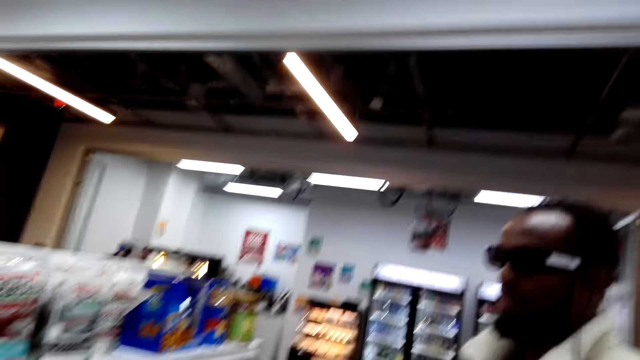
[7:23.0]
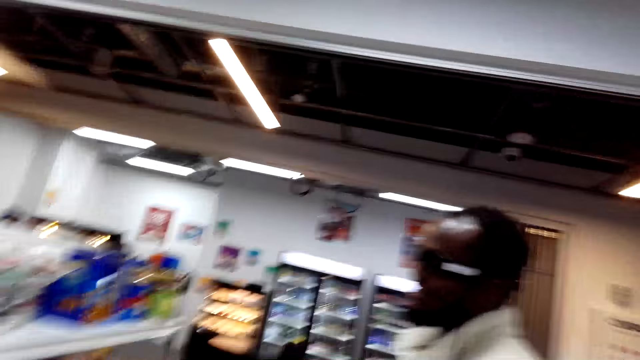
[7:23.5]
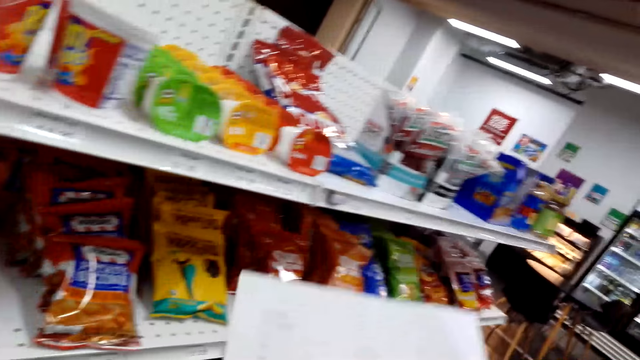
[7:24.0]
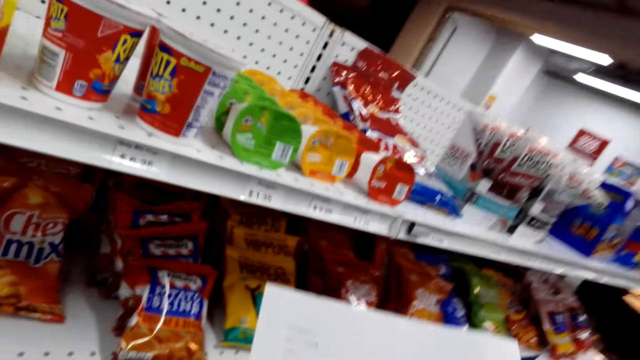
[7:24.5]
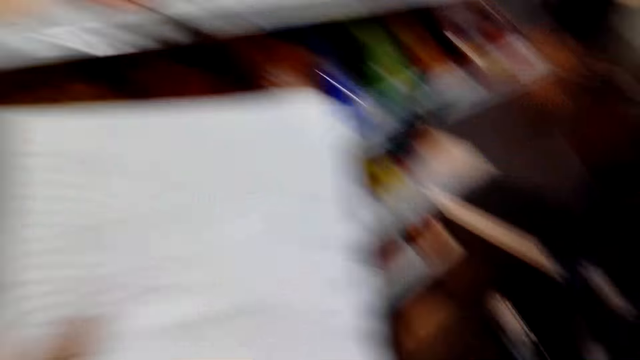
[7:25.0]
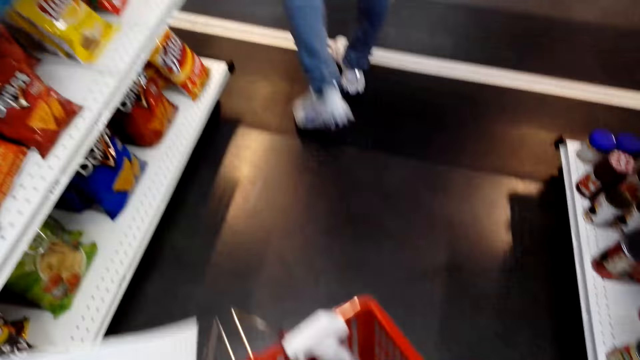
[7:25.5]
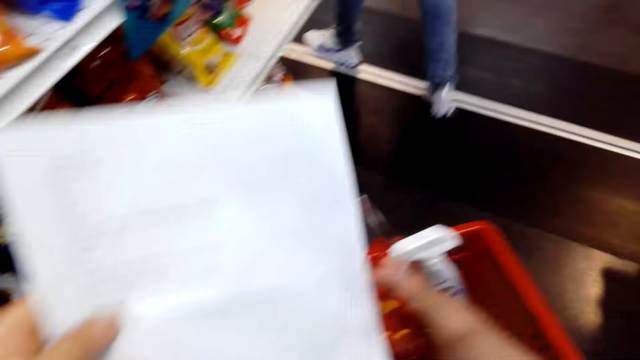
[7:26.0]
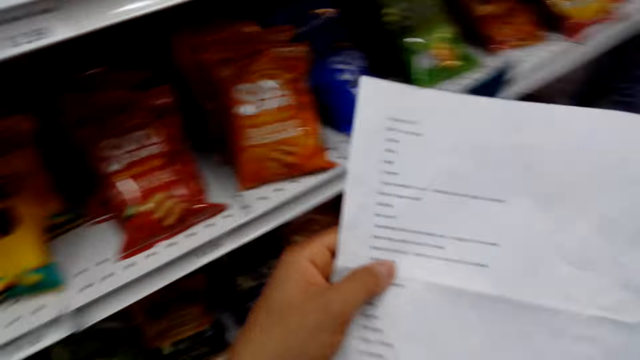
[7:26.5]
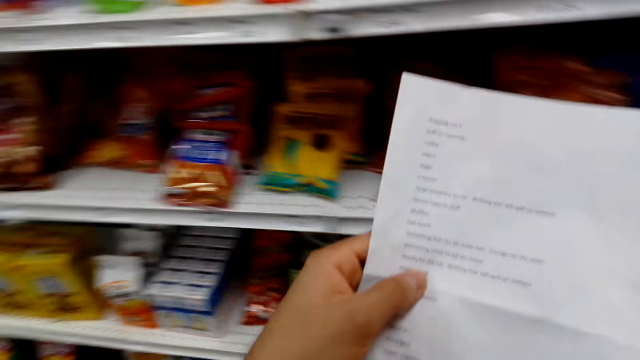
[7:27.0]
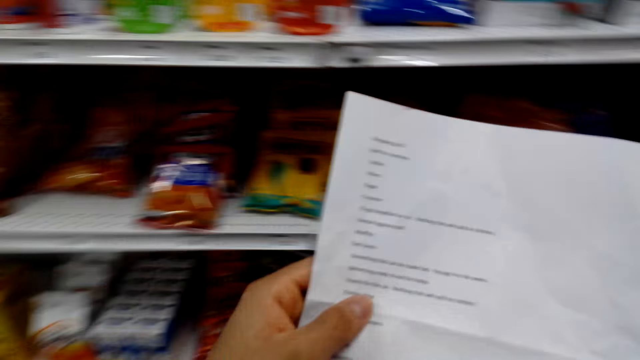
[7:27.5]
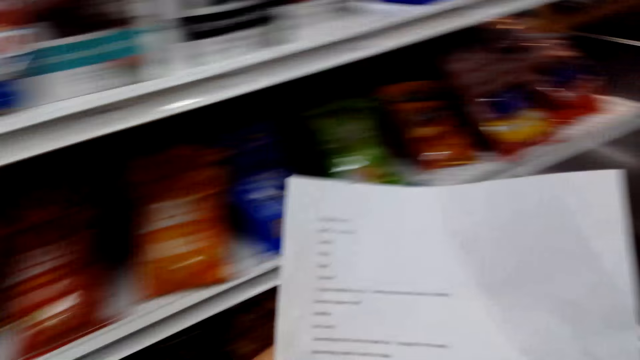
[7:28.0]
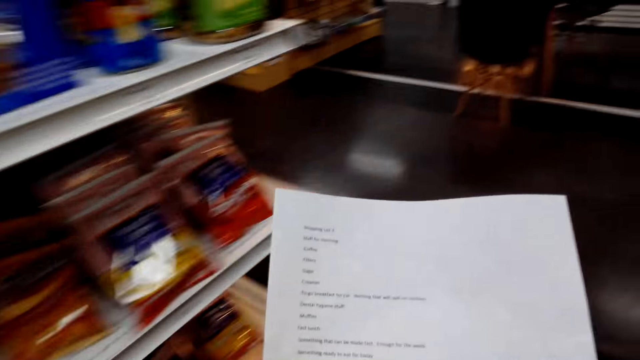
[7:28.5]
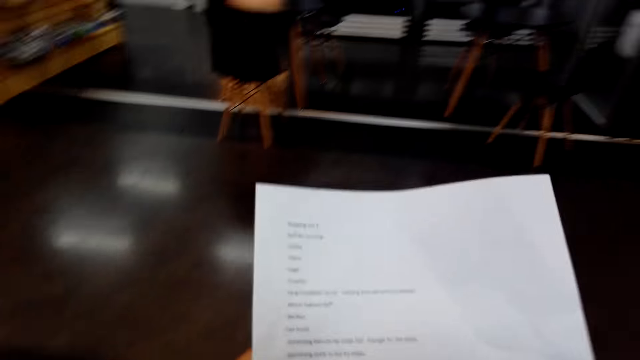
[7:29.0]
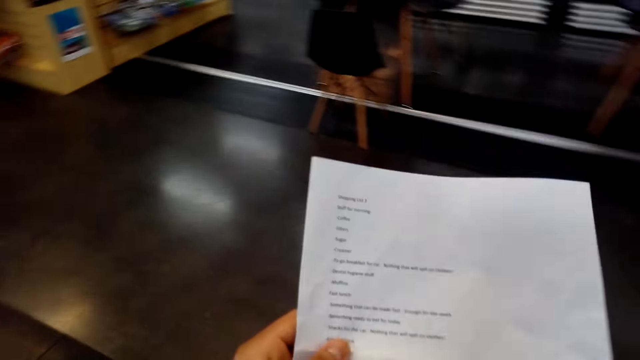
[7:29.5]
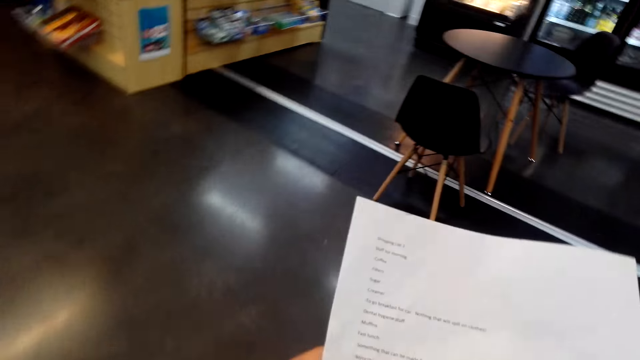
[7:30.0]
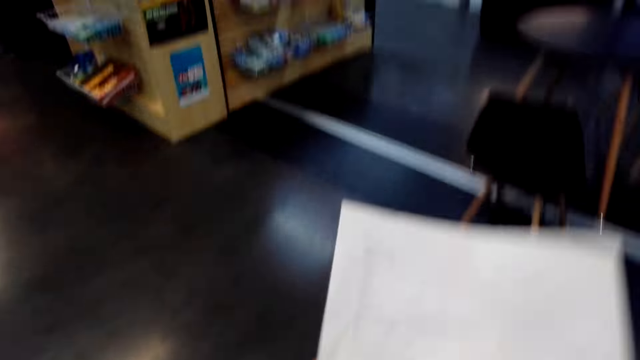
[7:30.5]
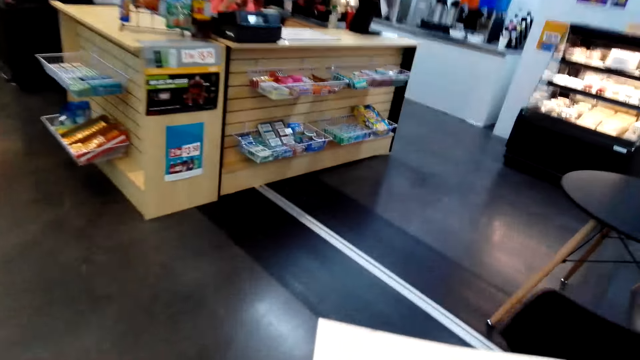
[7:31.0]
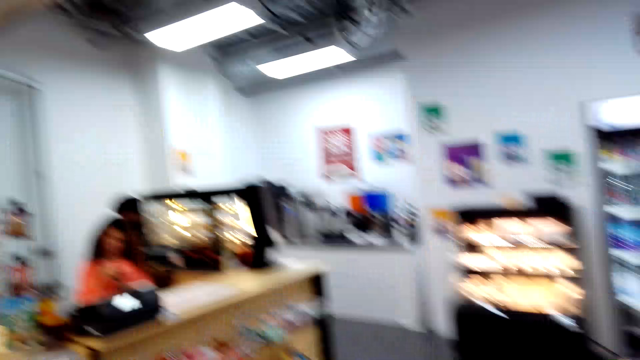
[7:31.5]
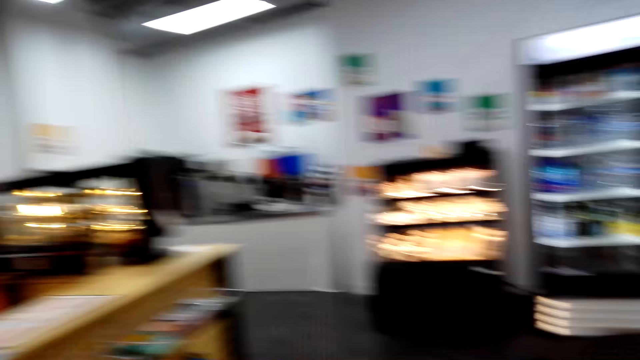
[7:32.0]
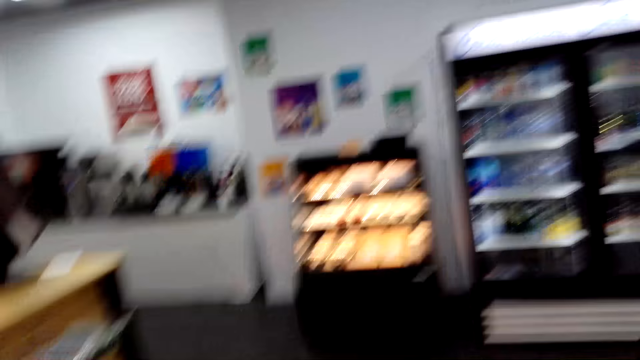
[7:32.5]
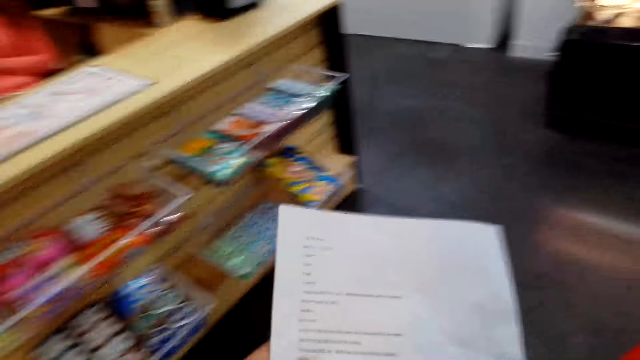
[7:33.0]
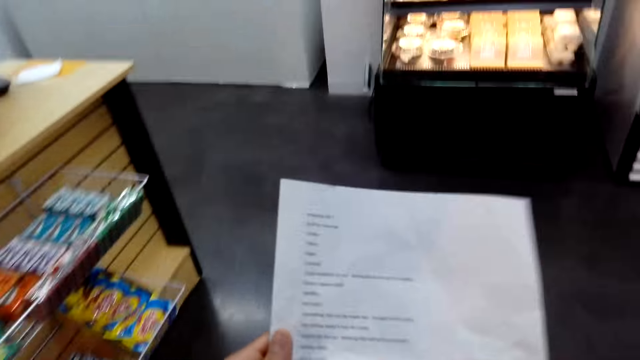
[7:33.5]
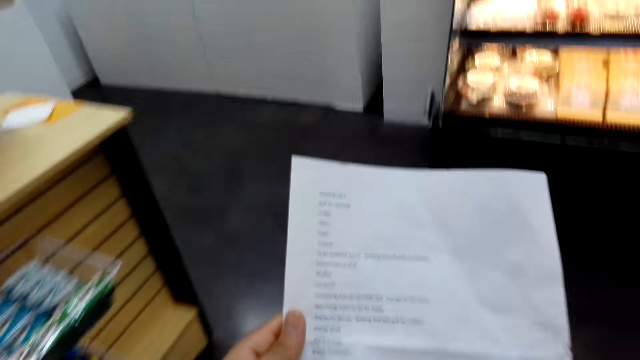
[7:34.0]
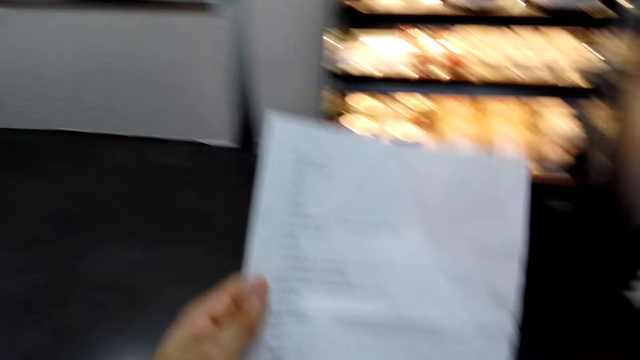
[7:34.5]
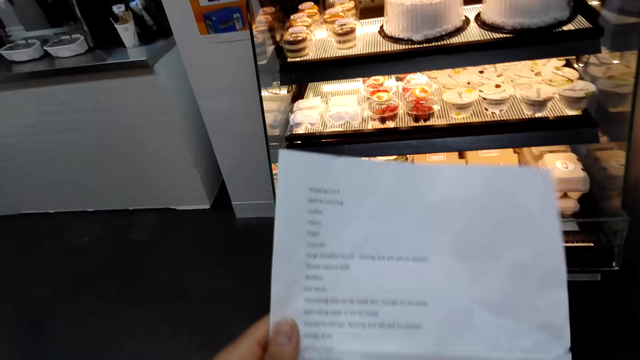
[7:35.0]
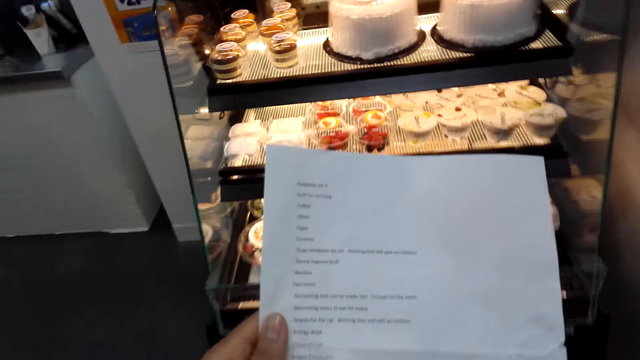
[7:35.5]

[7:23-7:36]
The camera wearer holds a shopping list. They carry the shopping list. They hold the shopping list. They walk with the shopping list. A woman holds a phone. The camera wearer carries the shopping list.

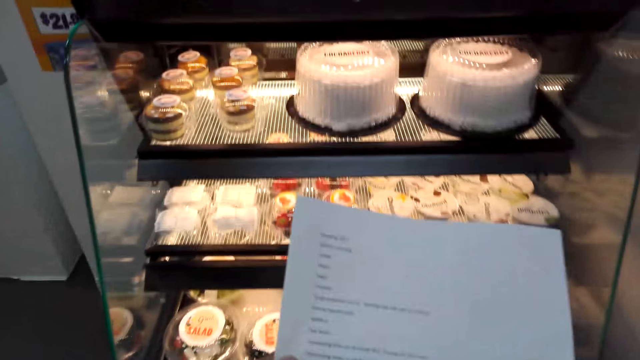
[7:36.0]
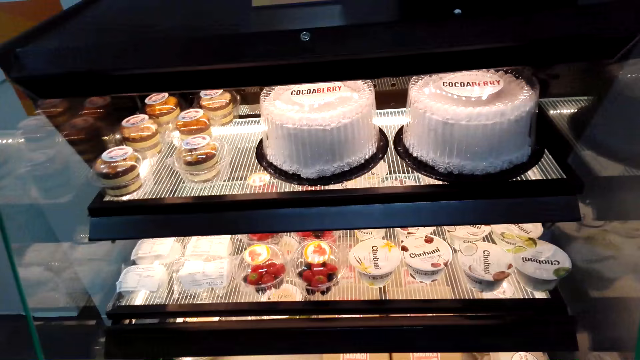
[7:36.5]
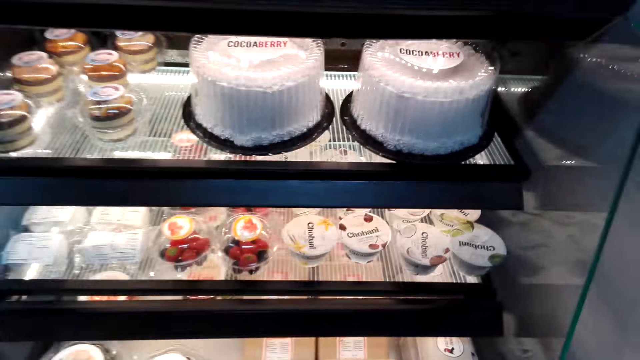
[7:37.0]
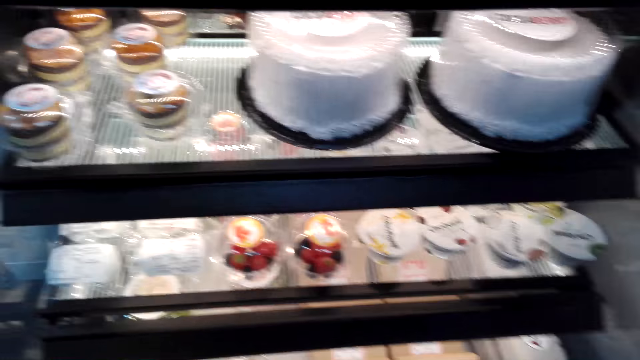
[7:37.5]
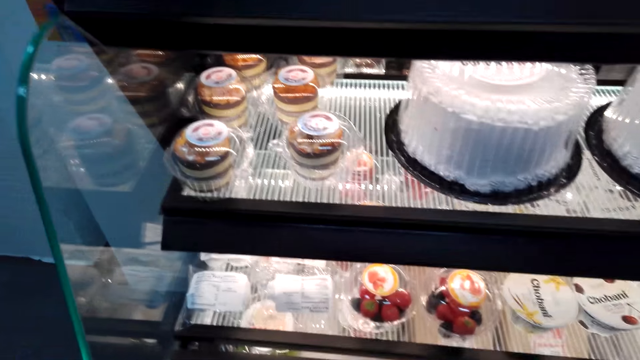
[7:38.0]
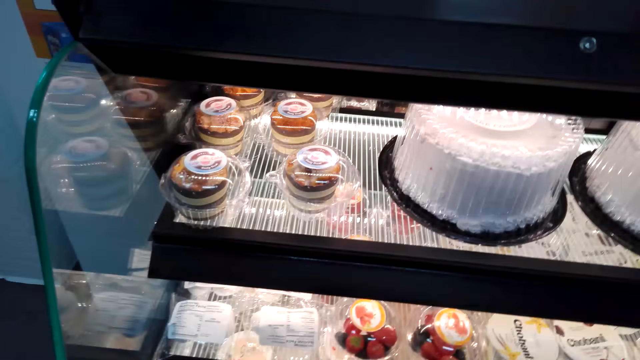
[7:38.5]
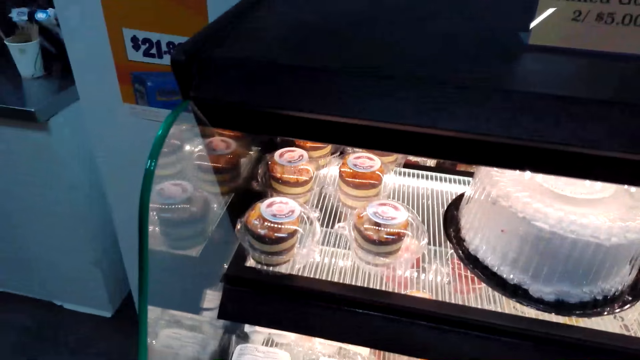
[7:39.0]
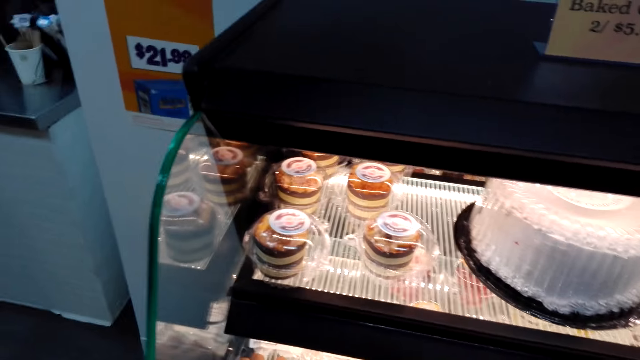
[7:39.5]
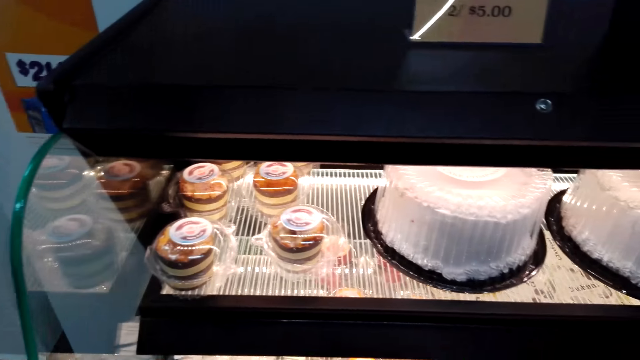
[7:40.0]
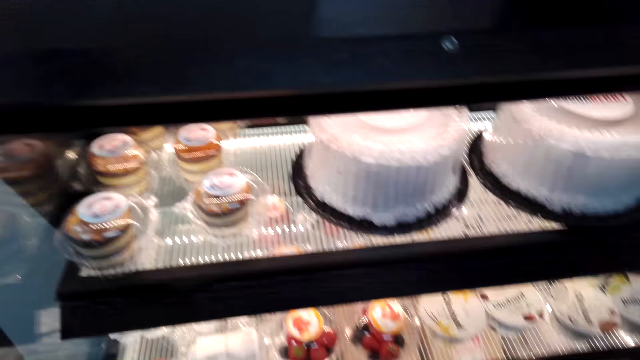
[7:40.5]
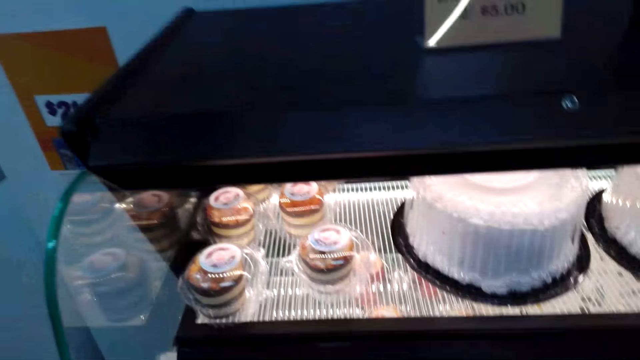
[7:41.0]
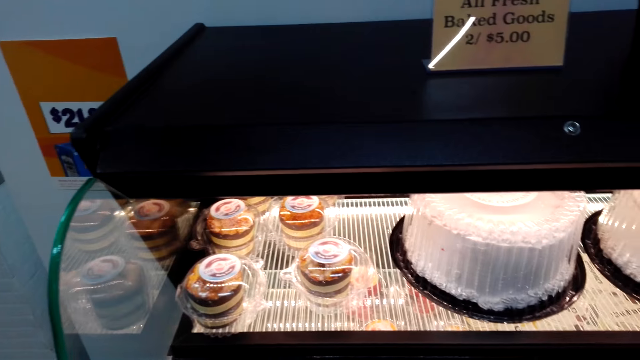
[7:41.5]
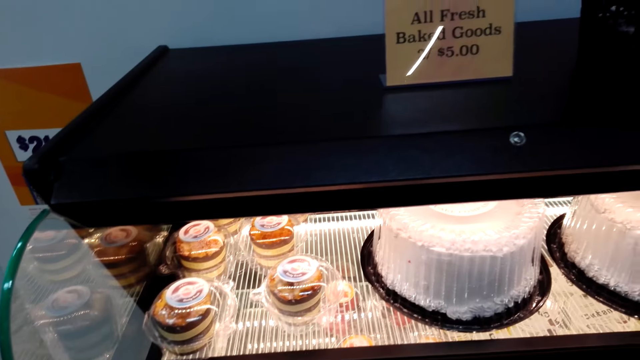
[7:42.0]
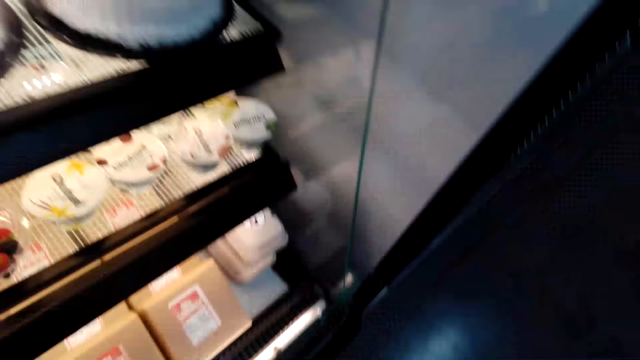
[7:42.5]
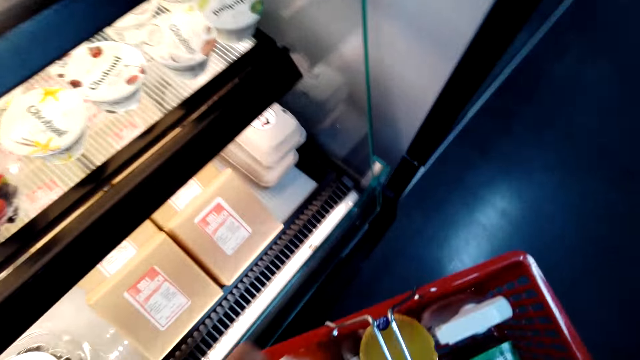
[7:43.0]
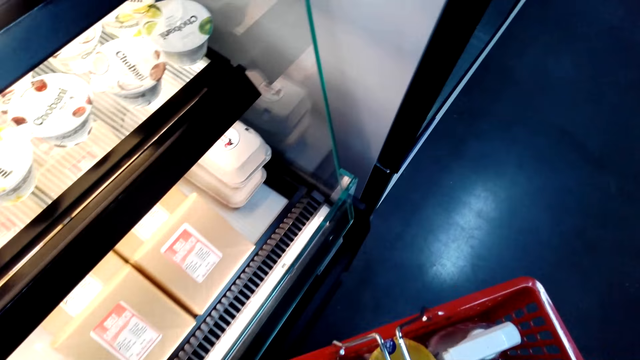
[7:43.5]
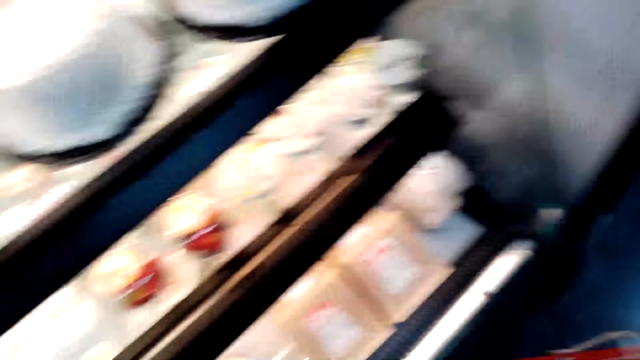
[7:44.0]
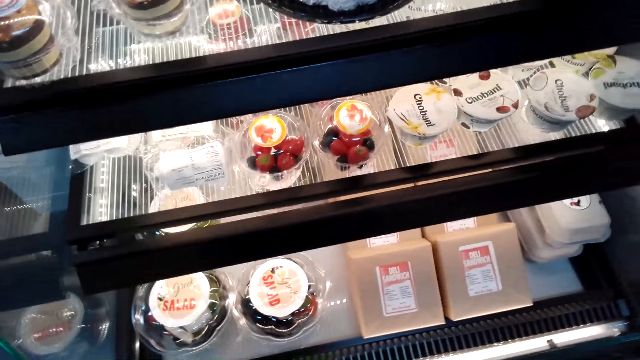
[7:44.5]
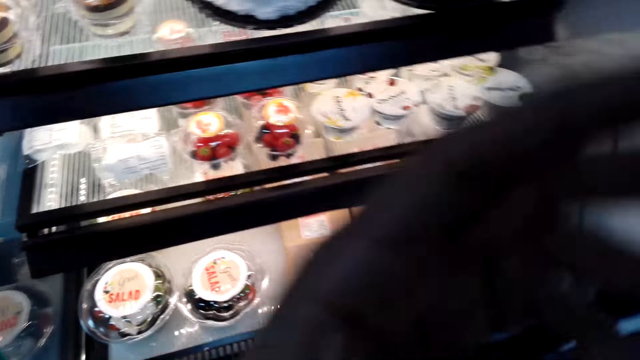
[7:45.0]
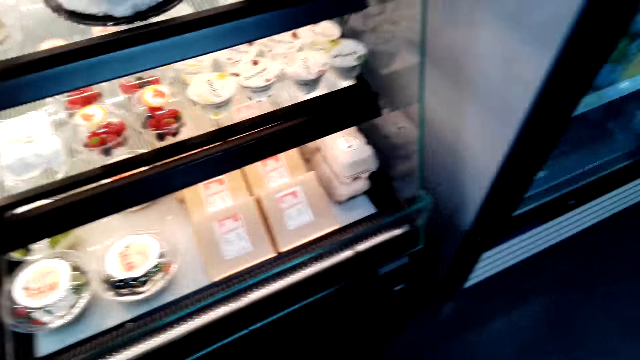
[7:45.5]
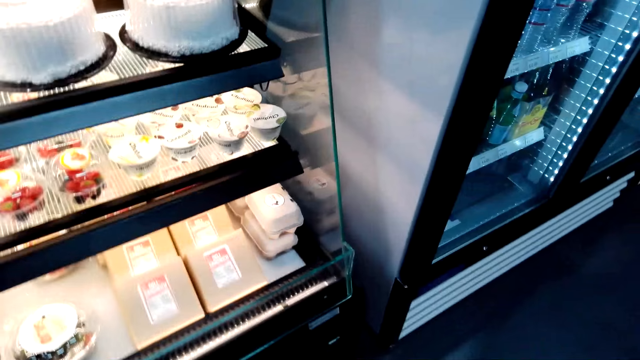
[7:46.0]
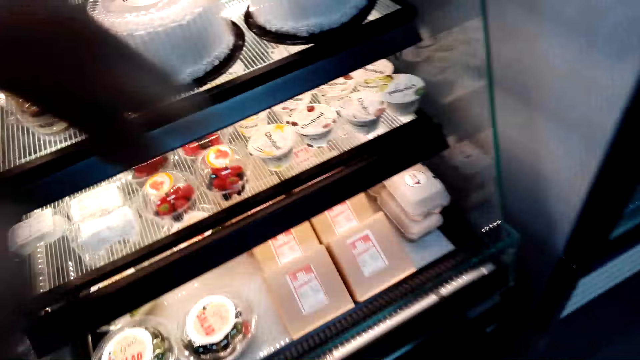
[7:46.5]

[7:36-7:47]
The camera wearer checks the cakes in the display. He picks up a shopping basket. He lifts his hand.
